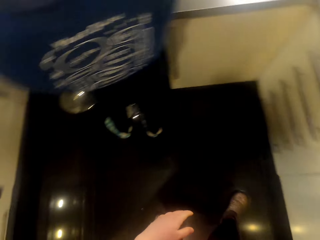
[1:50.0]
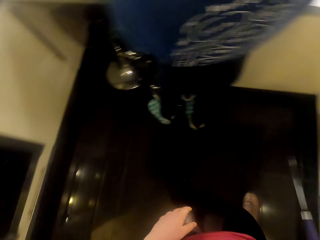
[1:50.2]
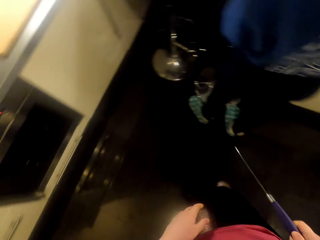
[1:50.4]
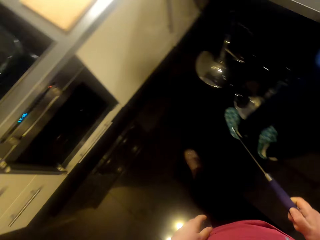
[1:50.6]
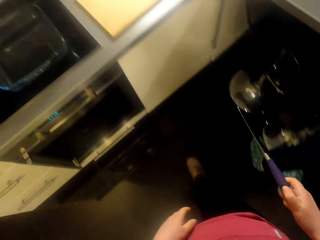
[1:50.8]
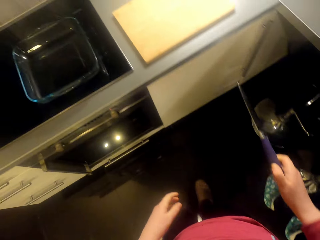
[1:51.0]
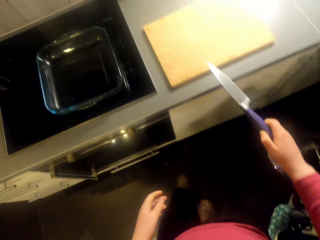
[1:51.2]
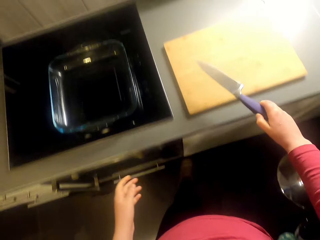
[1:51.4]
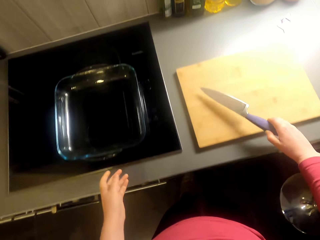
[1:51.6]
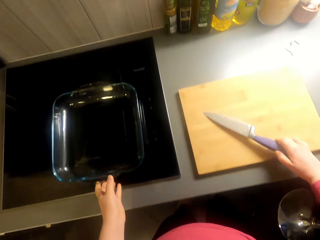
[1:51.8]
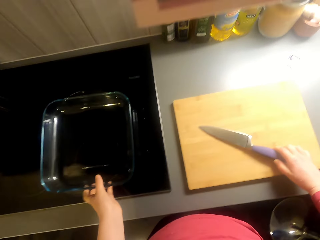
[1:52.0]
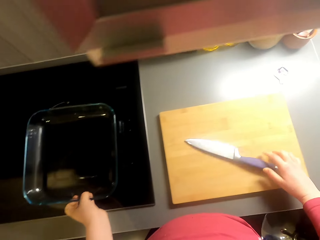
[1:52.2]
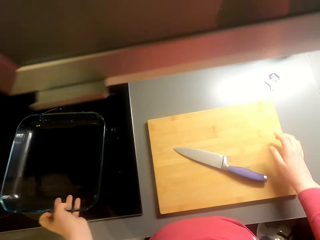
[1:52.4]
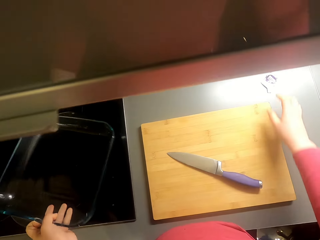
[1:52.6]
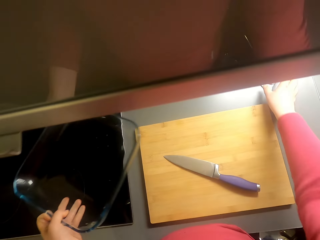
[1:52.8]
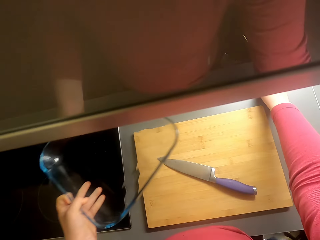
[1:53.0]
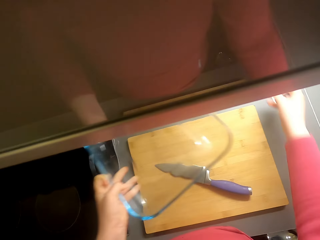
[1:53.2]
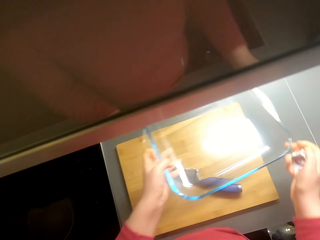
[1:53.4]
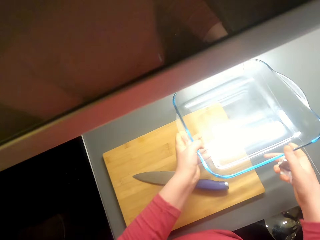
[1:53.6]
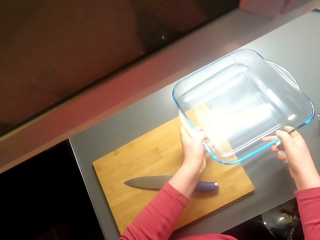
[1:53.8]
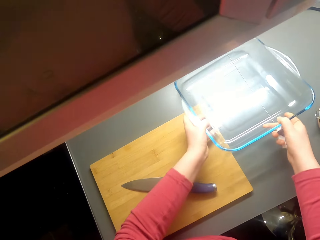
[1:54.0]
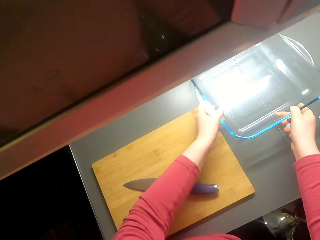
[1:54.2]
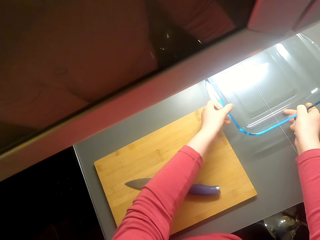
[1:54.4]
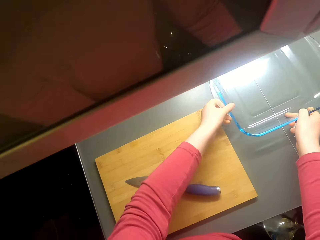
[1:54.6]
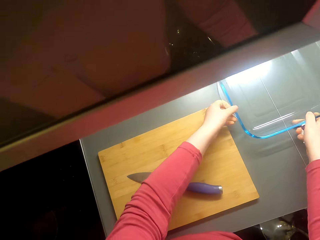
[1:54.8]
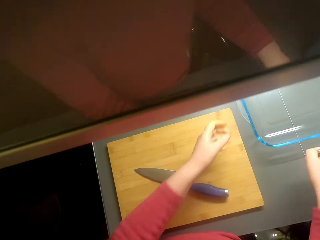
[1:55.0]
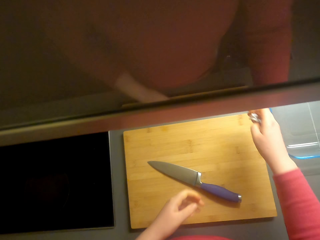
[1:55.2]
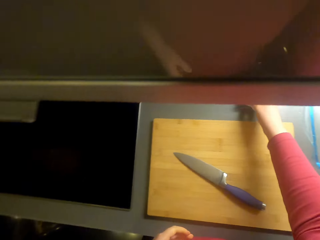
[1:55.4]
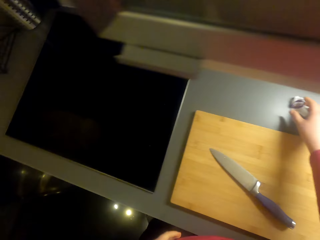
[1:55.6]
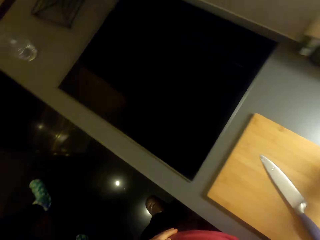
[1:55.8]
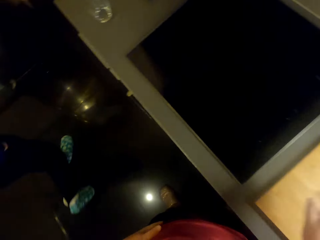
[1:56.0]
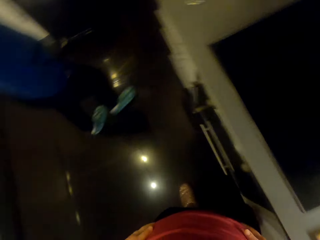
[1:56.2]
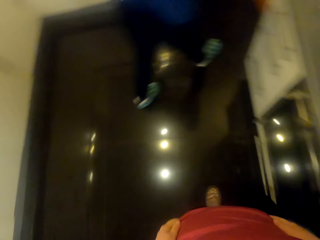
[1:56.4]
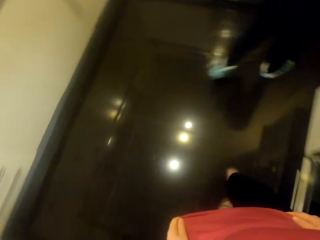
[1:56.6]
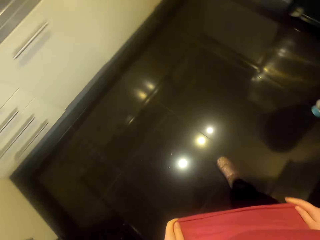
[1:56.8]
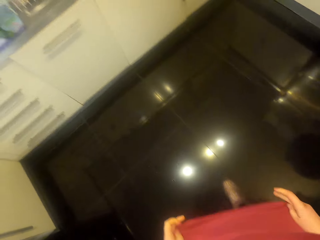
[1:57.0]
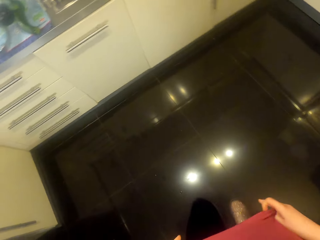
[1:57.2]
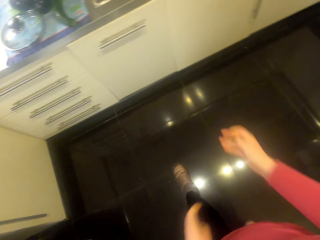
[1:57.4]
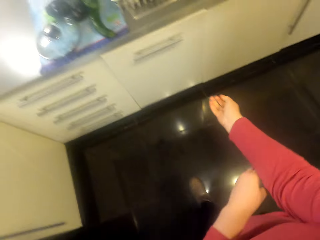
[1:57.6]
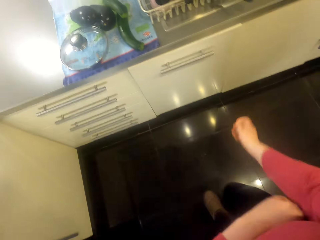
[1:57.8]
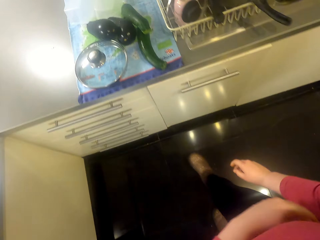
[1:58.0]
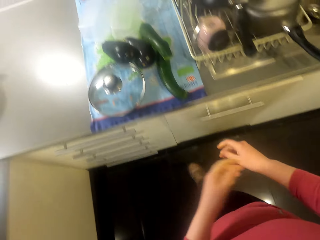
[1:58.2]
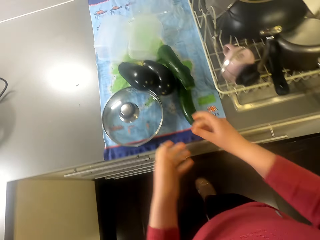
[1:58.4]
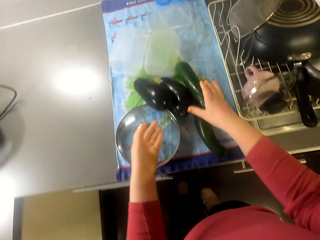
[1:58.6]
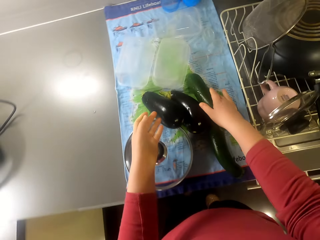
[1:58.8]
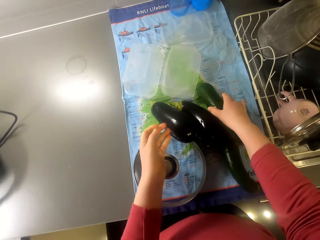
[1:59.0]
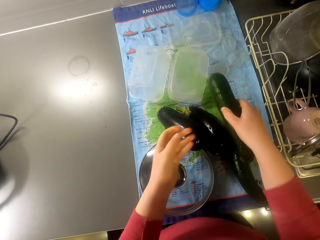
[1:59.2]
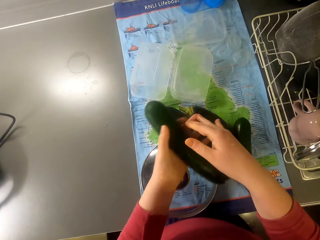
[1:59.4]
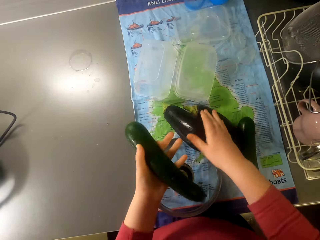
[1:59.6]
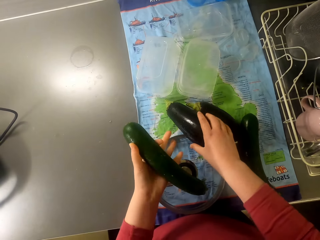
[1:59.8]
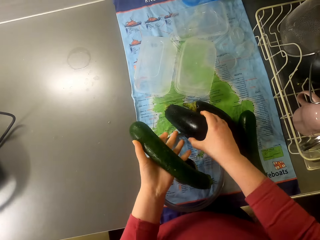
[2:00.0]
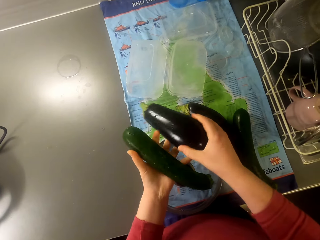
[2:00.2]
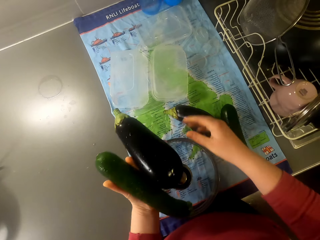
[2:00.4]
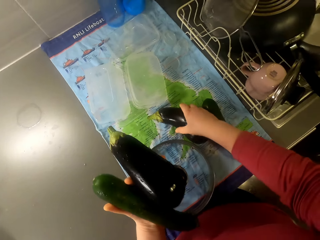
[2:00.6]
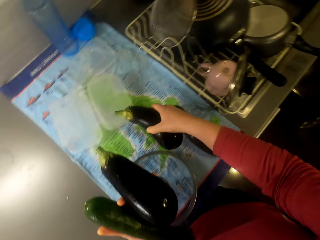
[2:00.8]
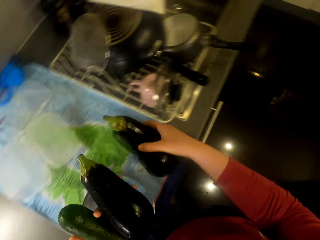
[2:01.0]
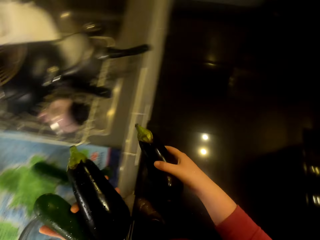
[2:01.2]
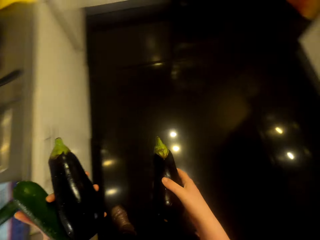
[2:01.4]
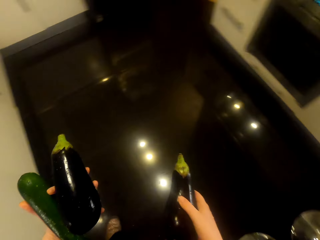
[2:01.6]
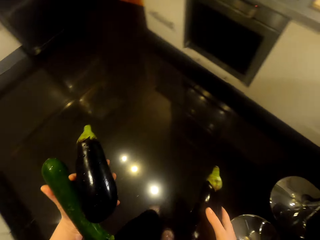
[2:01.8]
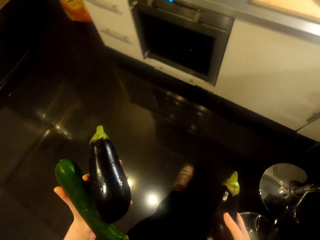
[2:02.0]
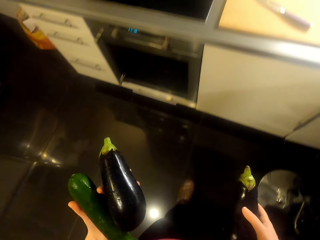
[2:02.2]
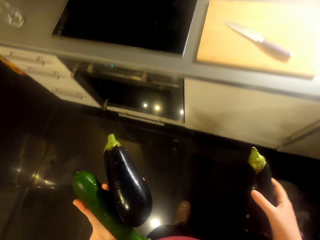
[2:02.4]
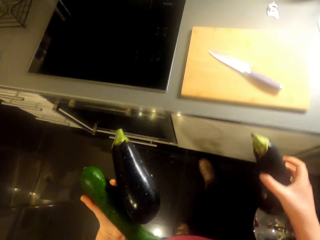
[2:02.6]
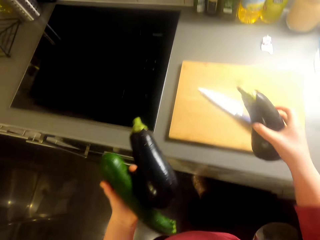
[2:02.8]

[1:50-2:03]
The camera wearer picks up a knife. They walk around the room. They put the knife on the chopping board. They pick up the tray. They pick up the stickers. They put the tray on the kitchen area. They put the stickers on the kitchen area. They walk around the room. They pick up the cucumber. They pick up the eggplant. They pick up the eggplant again. They walk around the room.

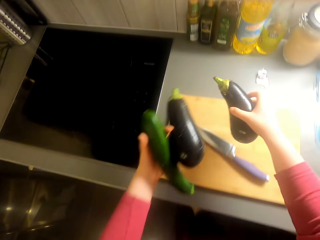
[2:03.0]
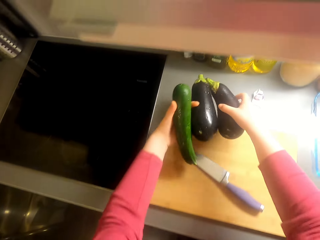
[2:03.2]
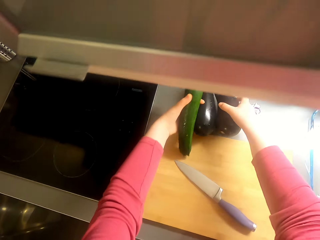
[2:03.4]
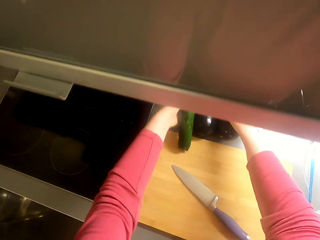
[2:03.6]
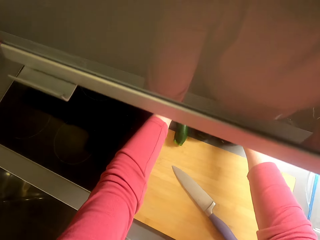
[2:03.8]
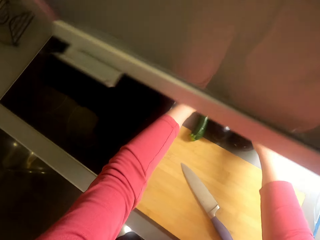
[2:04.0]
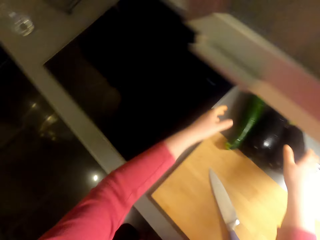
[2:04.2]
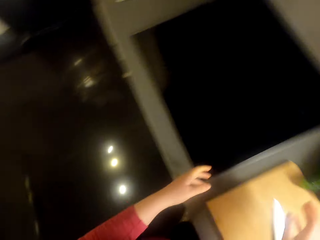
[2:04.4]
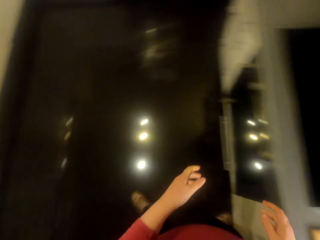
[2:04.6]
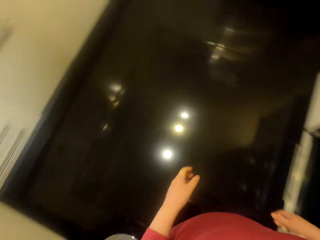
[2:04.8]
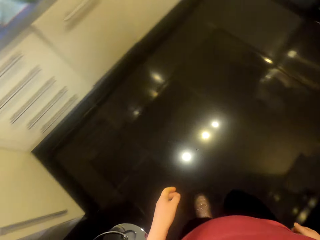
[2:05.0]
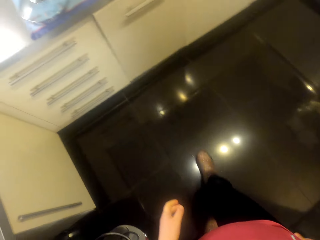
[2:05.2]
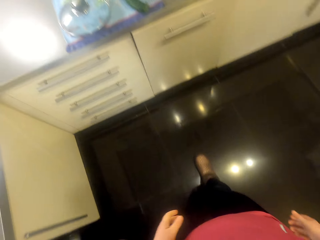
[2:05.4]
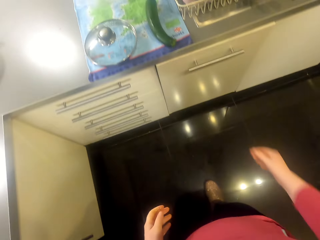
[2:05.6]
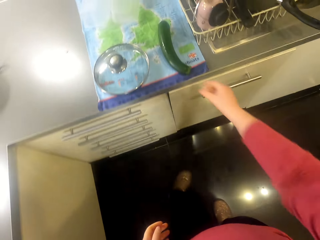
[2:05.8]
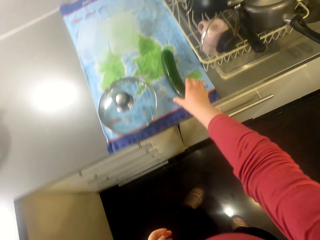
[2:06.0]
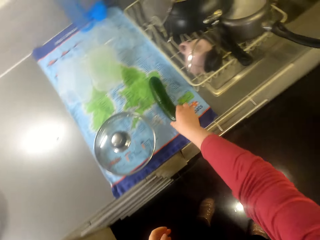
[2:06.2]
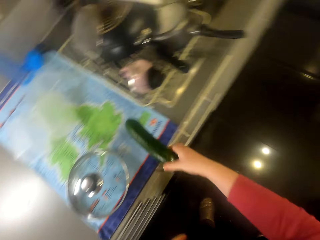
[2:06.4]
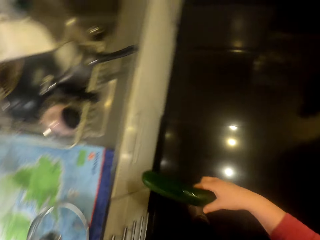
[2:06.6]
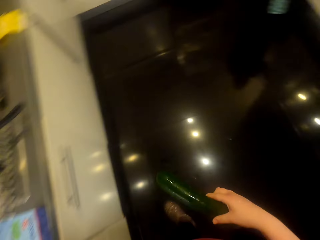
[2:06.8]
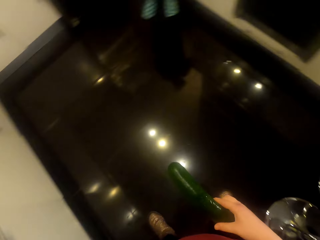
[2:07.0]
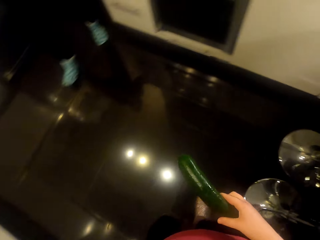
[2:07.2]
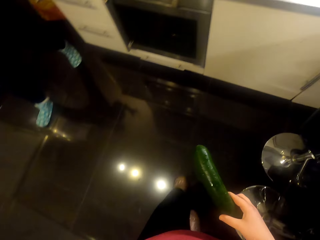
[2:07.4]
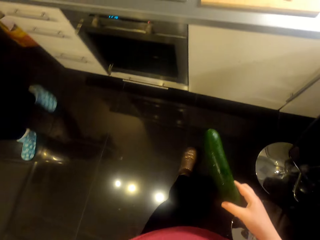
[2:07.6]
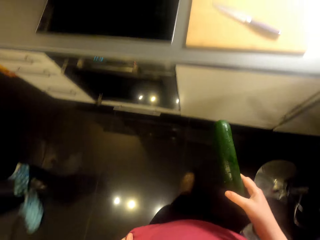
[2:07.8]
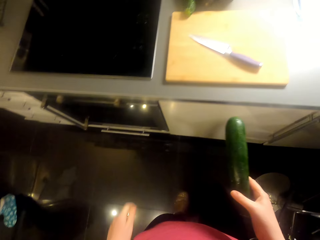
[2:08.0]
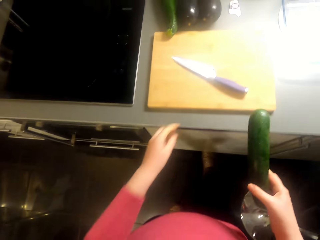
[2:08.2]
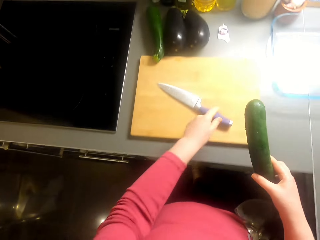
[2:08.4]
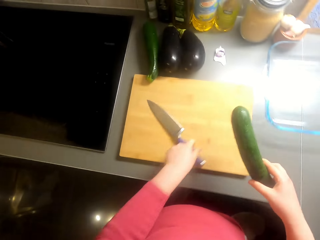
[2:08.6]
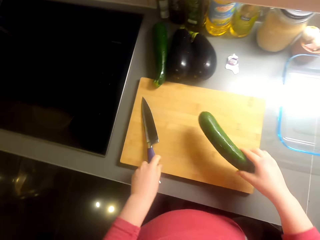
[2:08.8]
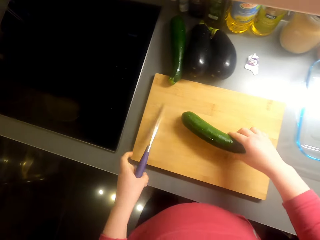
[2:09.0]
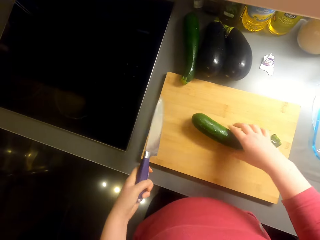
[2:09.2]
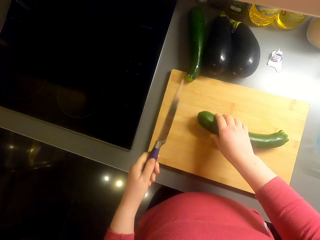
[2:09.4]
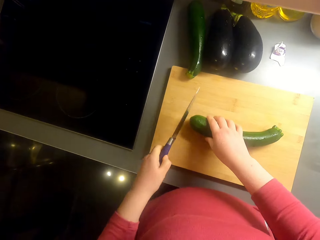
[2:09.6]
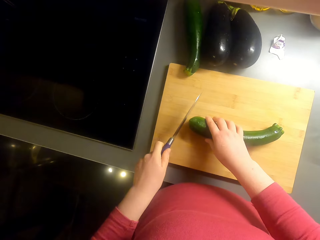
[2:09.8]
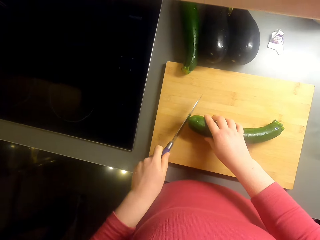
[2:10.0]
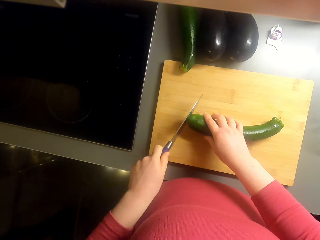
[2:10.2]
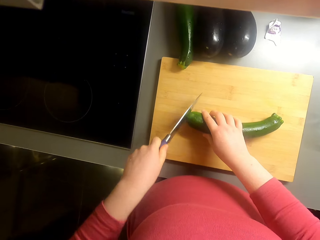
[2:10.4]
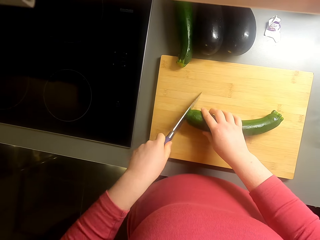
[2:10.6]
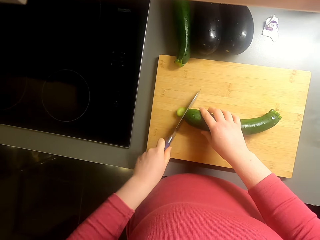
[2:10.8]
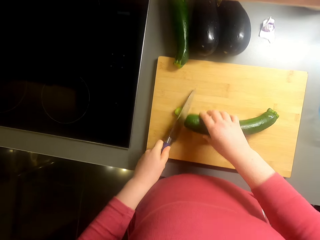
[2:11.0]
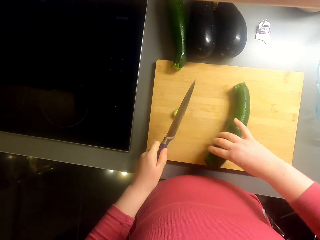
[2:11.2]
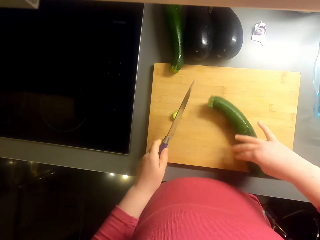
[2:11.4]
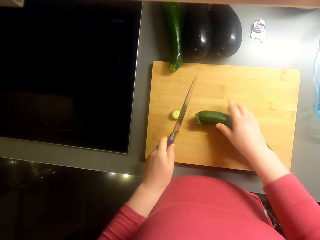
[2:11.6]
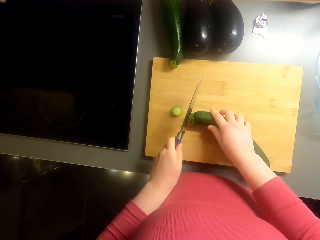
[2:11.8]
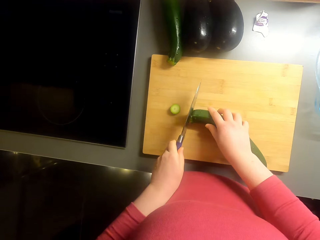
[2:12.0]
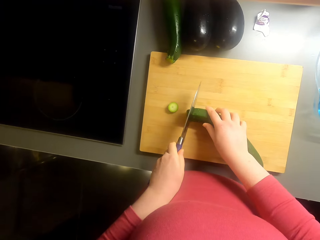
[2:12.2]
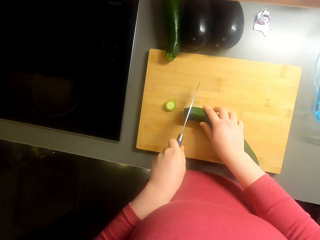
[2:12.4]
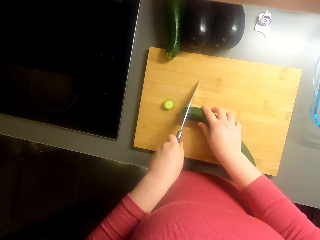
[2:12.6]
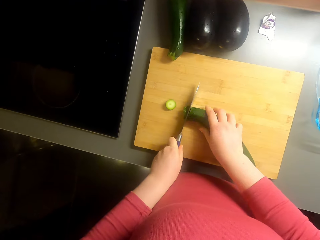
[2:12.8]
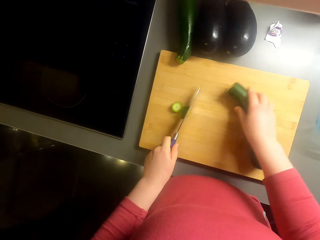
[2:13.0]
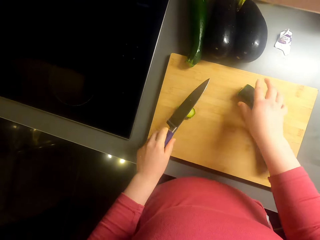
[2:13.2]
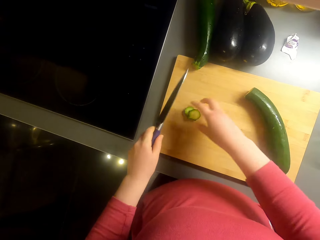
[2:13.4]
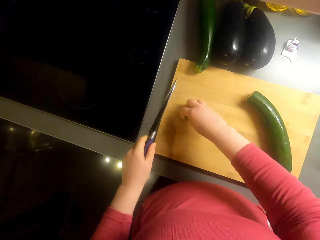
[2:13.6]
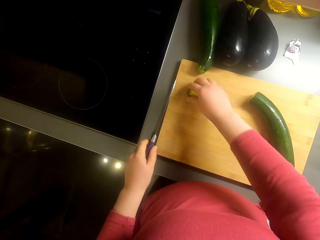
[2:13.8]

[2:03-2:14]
The camera wearer puts the vegetables on the kitchen area. They walk around the room. They pick up the cucumber. They walk around the room. They pick up the knife. They cut the cucumber.
